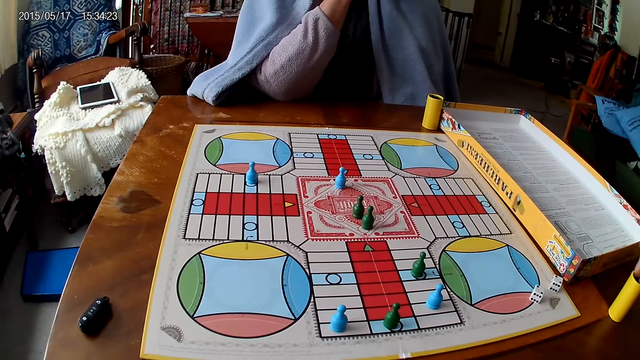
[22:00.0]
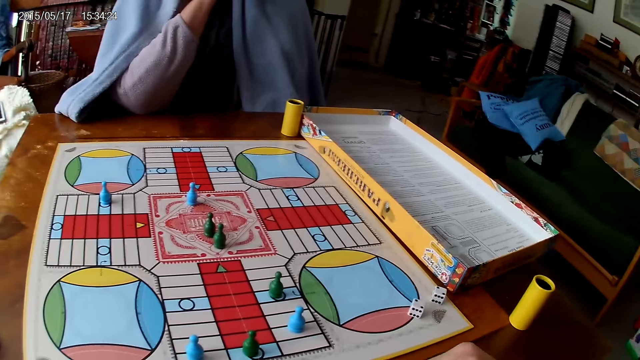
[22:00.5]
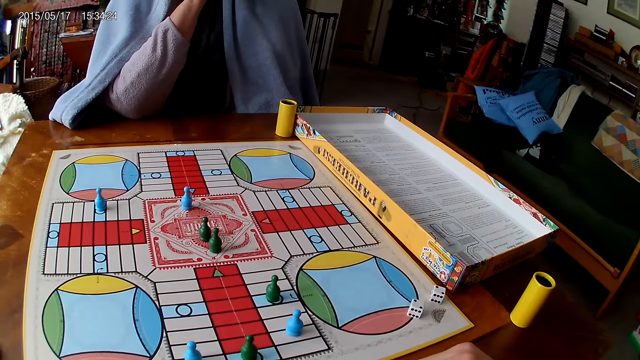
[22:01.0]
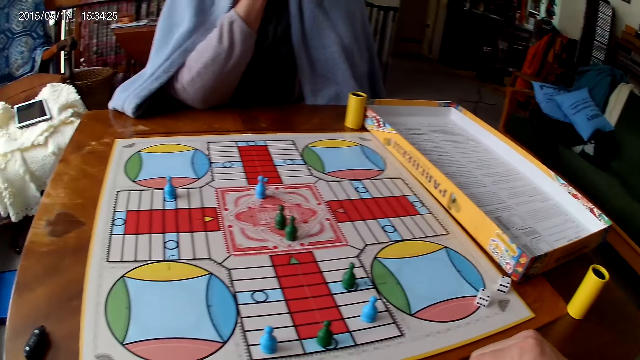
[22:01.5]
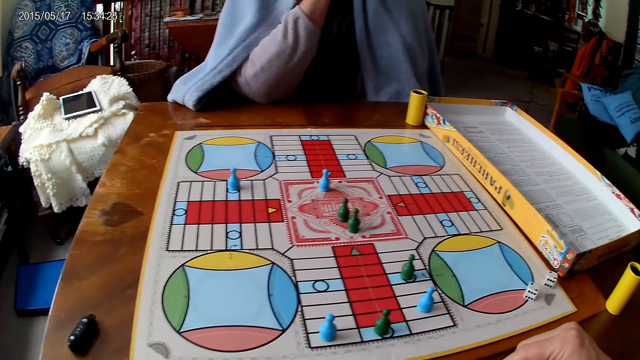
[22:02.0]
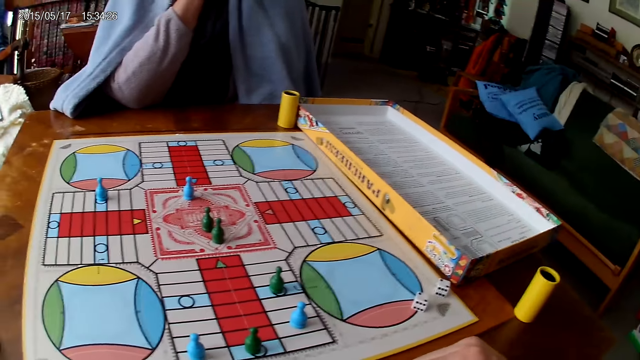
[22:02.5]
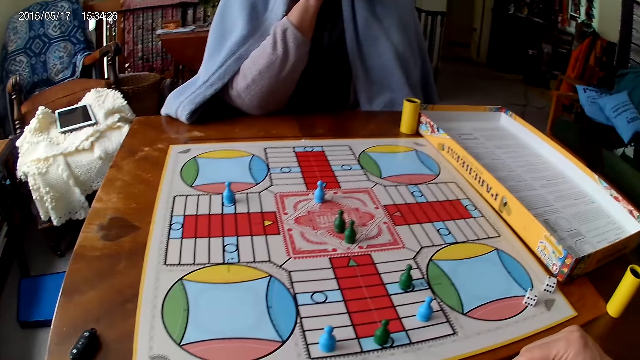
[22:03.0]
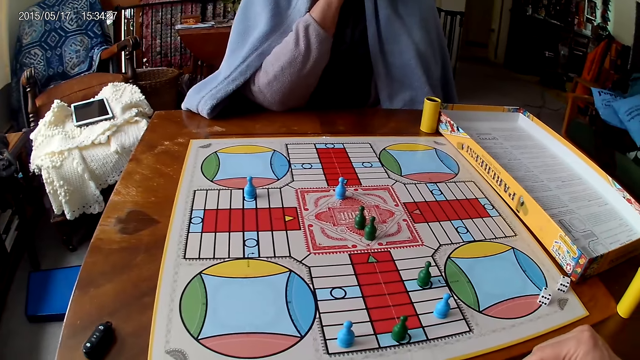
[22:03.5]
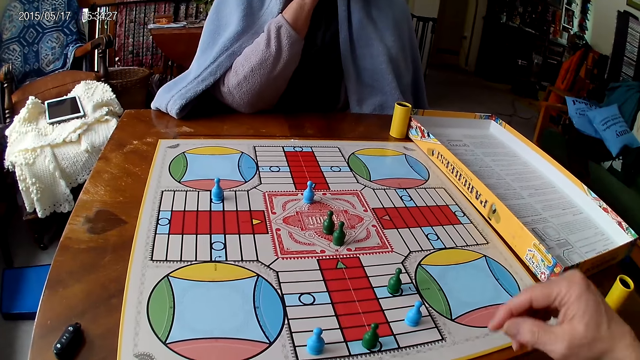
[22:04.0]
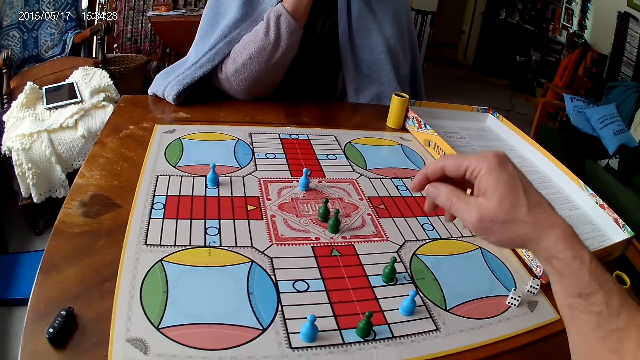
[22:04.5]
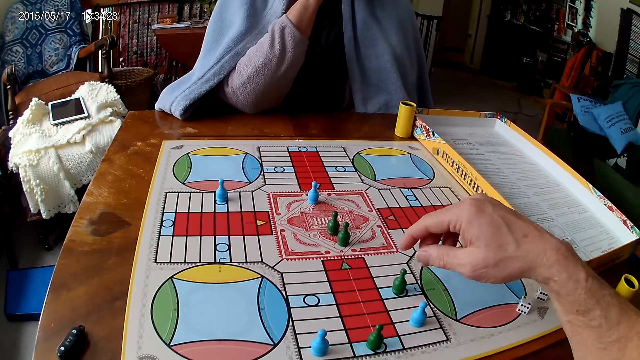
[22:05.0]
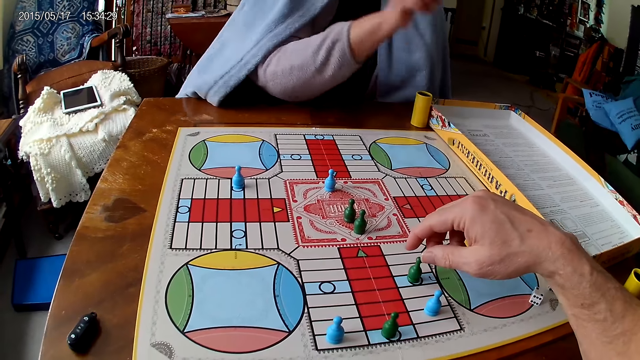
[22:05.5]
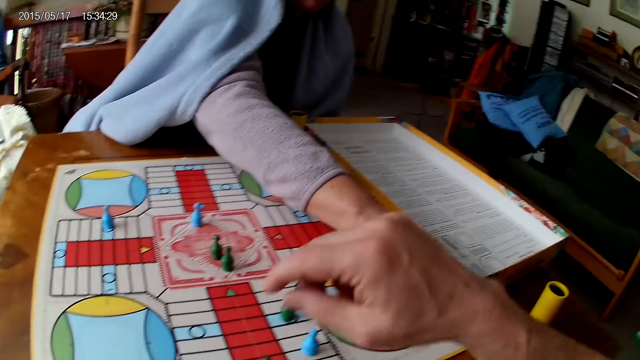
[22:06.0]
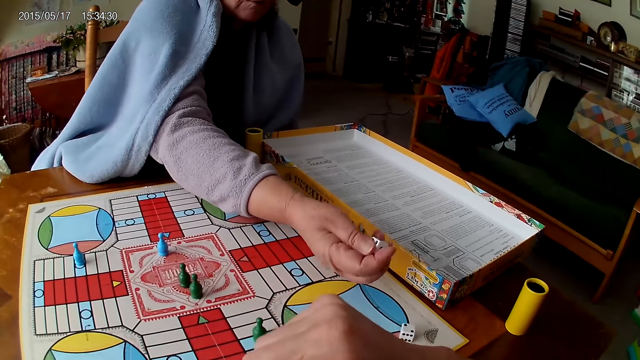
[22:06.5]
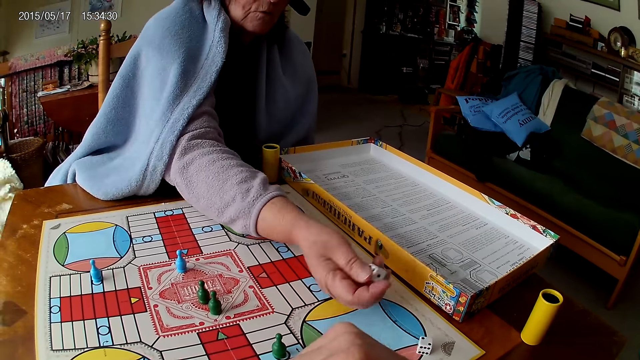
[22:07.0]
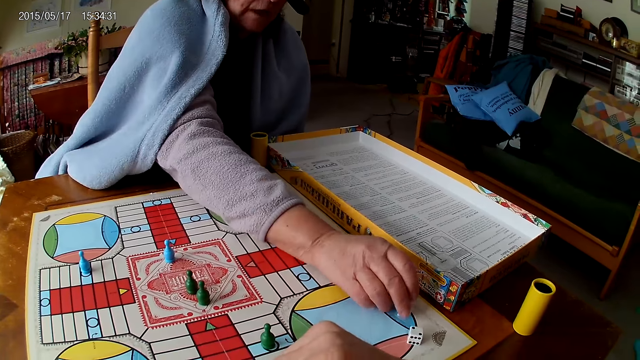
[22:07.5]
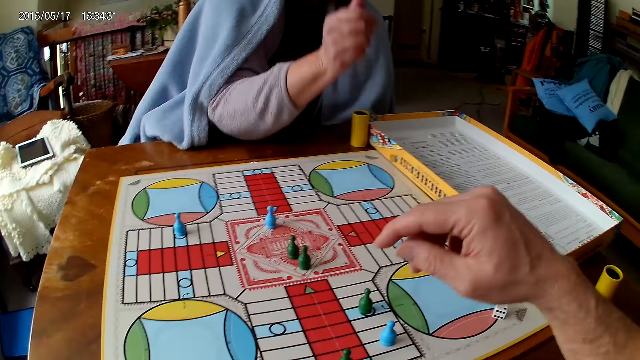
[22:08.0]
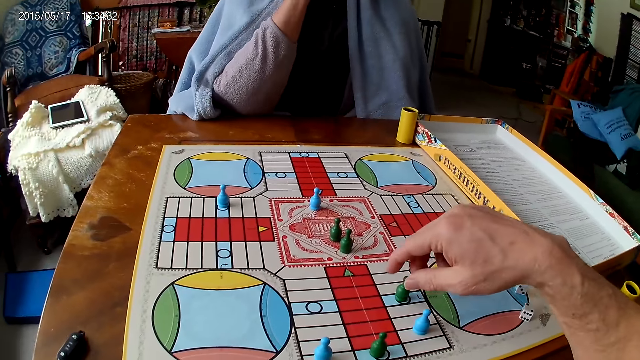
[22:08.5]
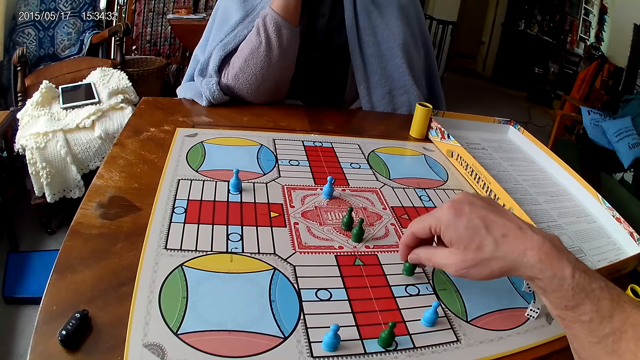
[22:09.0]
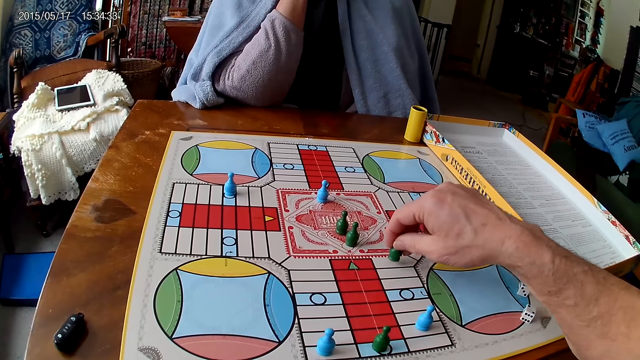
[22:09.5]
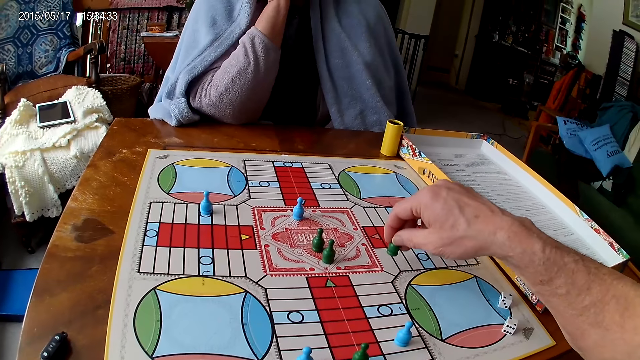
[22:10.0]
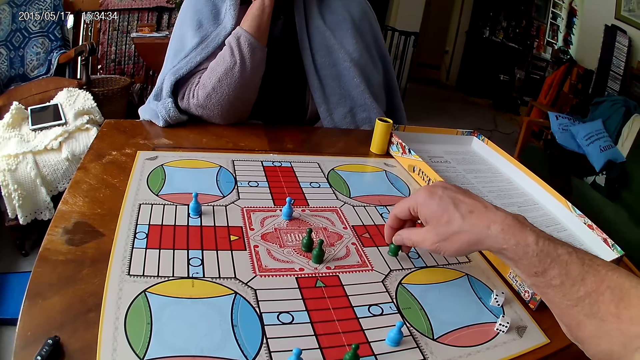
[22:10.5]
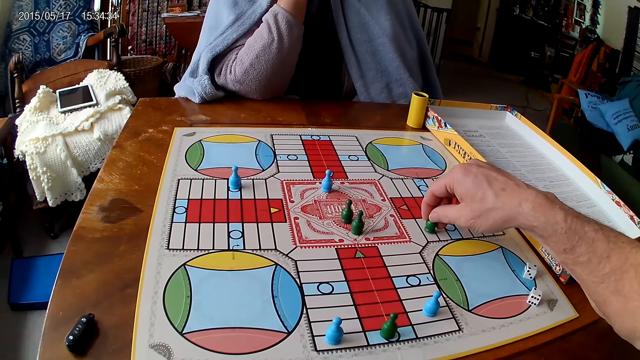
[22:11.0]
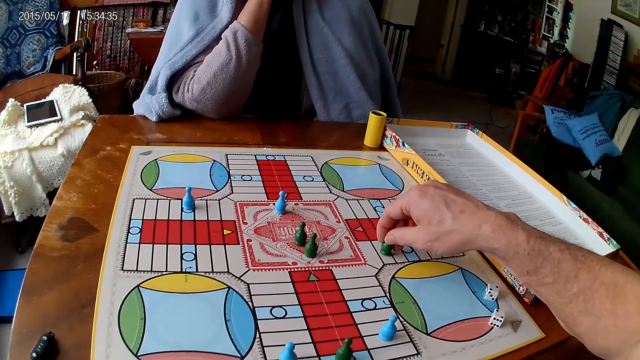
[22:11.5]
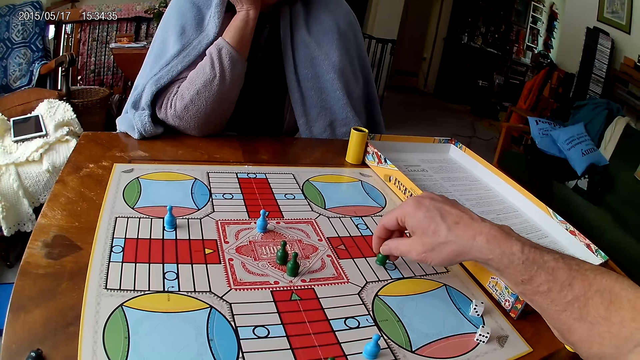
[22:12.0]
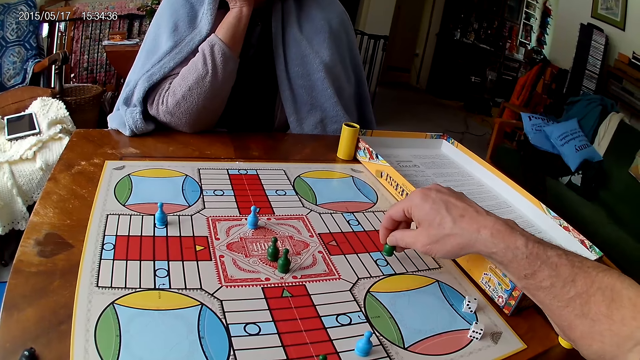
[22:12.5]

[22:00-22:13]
The camera wearer stares at the game. A woman stares at the game. She moves the dice. She picks a piece of die that belongs to the camera wearer. The camera wearer touches the dice. The woman drops the piece of die that belongs to the camera wearer. The camera wearer moves a piece on the Ludo board with his right hand.

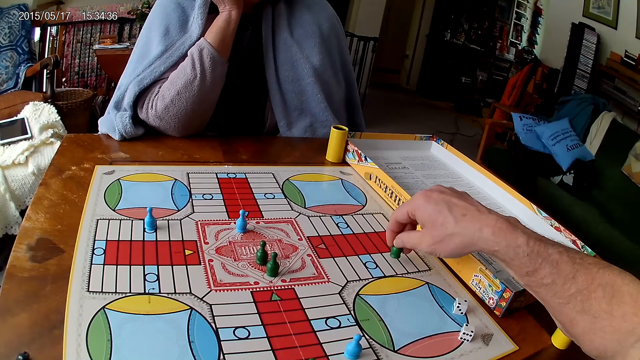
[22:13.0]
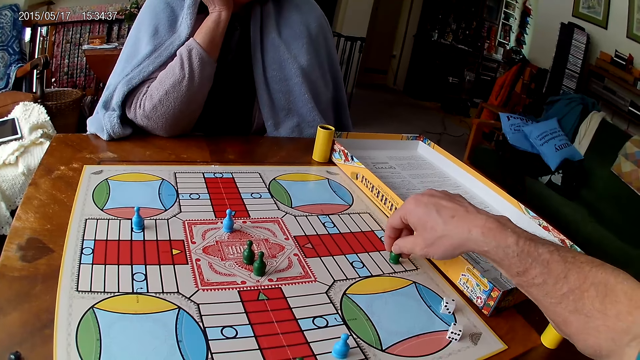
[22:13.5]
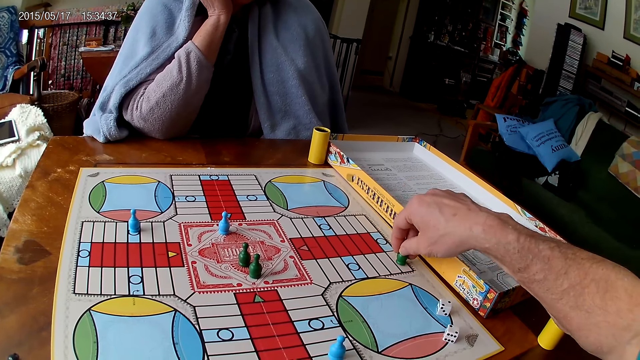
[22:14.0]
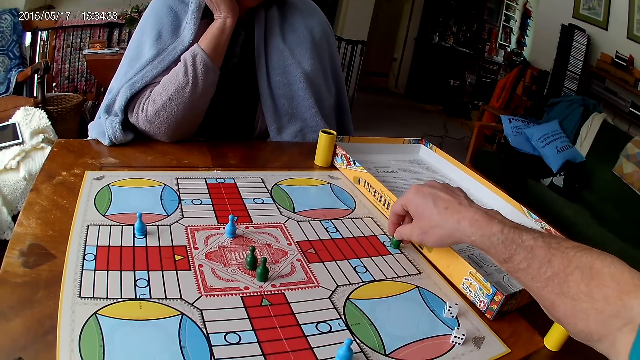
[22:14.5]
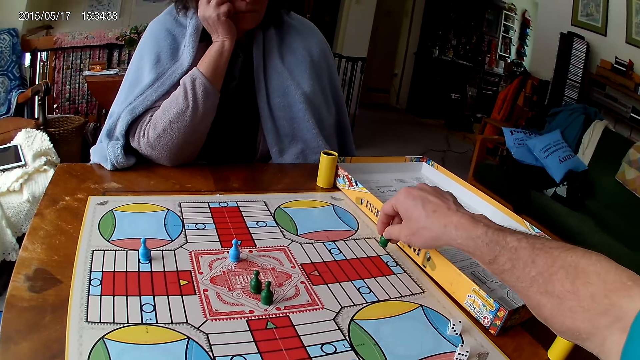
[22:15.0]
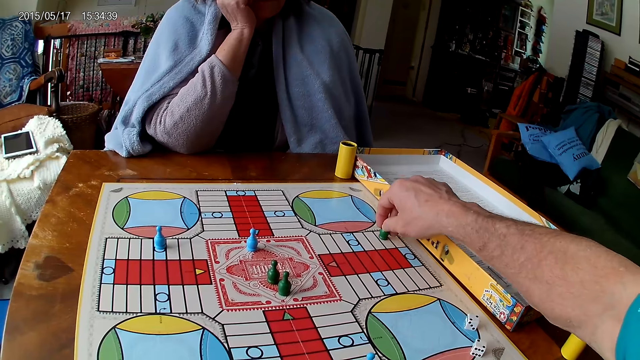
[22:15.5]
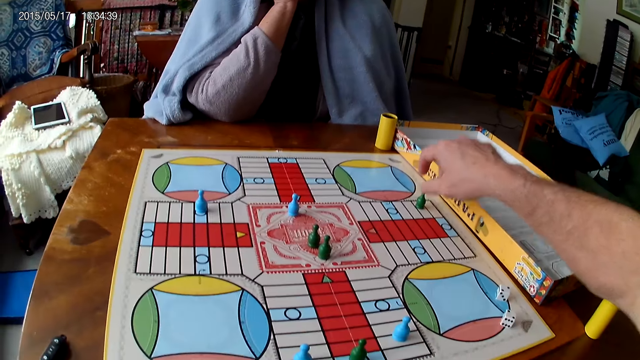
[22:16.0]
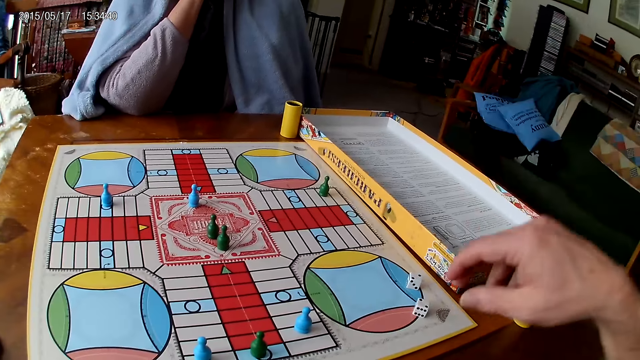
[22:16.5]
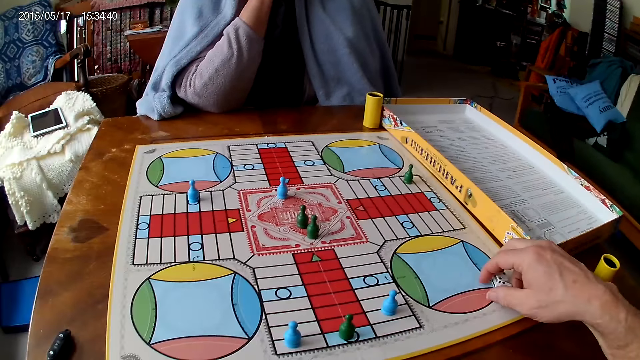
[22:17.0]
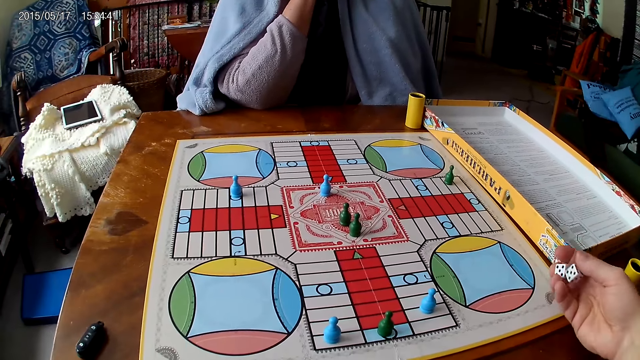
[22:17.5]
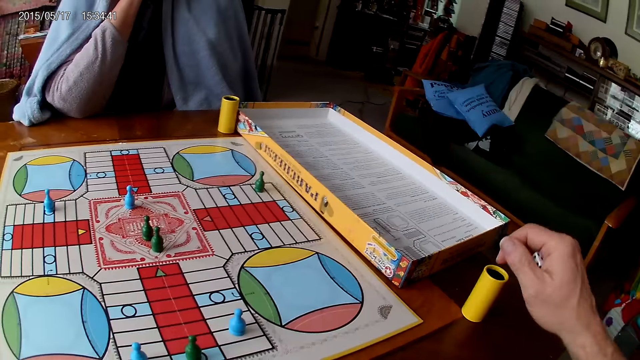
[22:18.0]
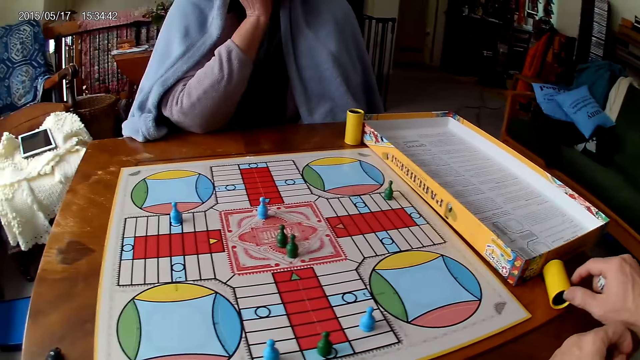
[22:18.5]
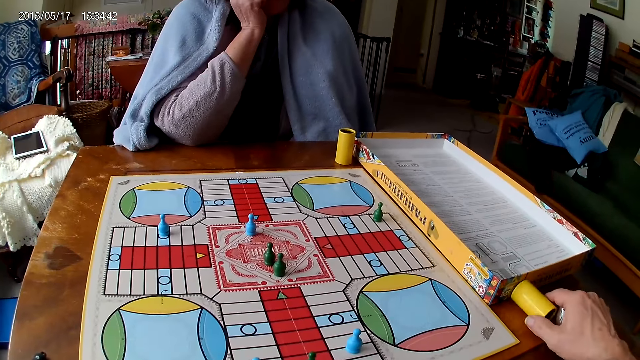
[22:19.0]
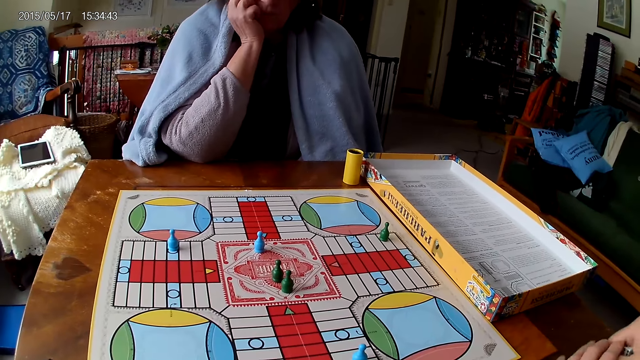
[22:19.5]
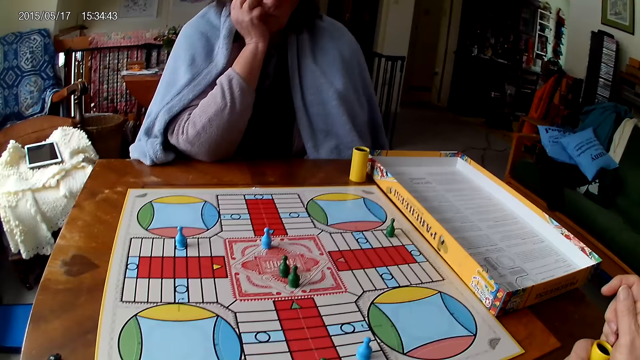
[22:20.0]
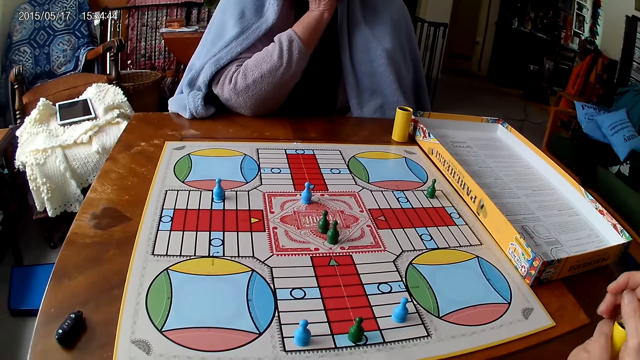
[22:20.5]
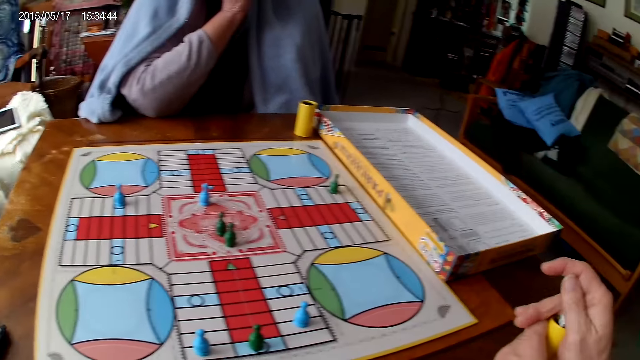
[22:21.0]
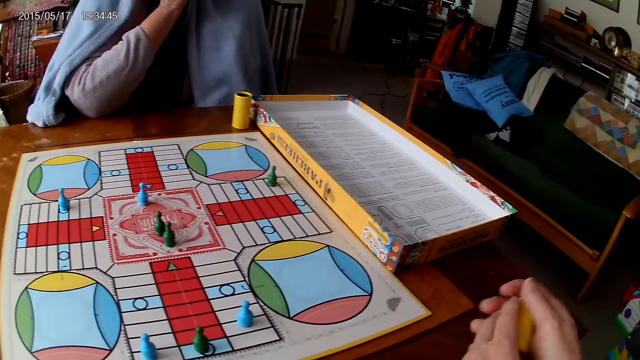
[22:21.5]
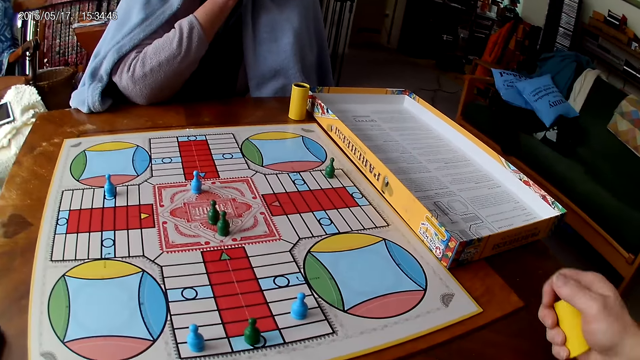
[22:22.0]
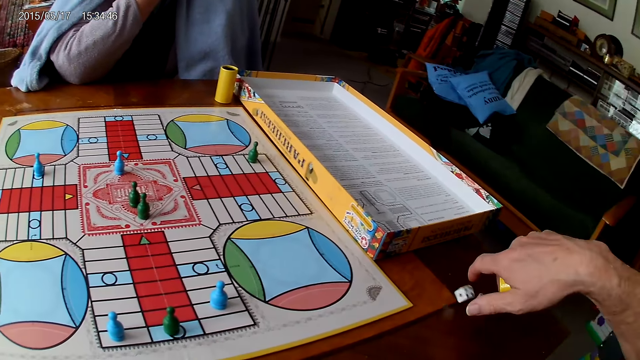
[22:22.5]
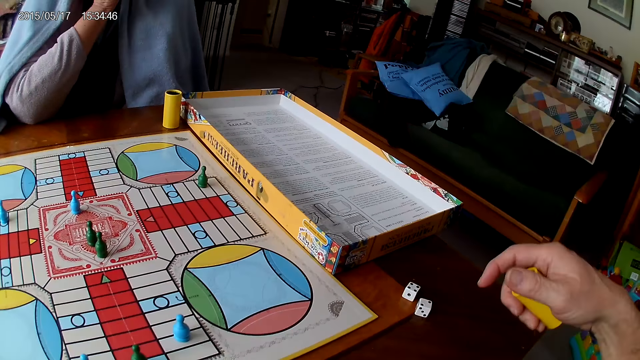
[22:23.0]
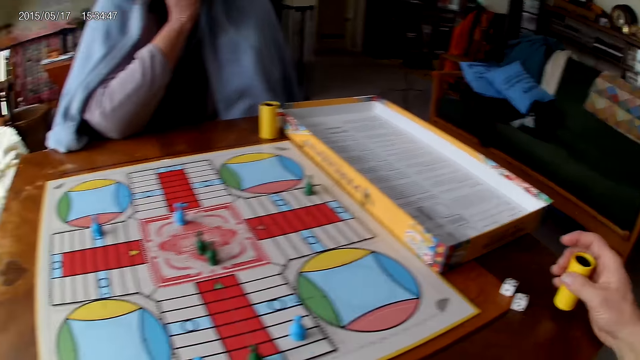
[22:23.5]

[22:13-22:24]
The camera wearer picks his dice from the Ludo board with his right hand. He picks his container or dice cup from the table with his right hand. He passes the container from his right hand to his left hand. He drops the dice into the container. He shakes his container with his right hand. He drops the dice in his container on the table. He drops the dice cup.
